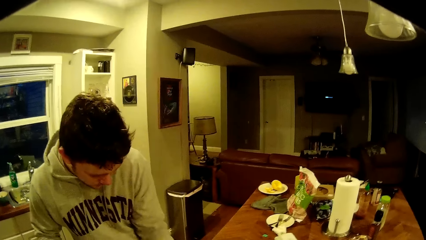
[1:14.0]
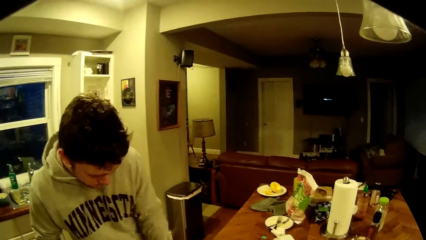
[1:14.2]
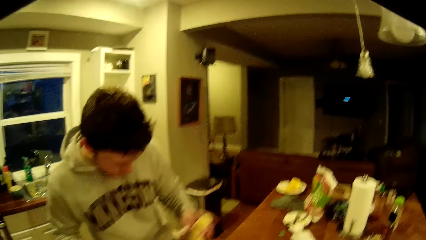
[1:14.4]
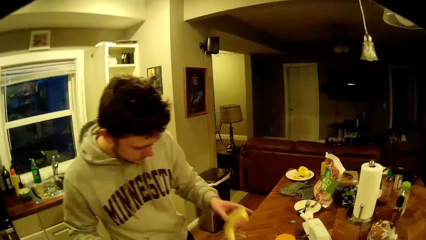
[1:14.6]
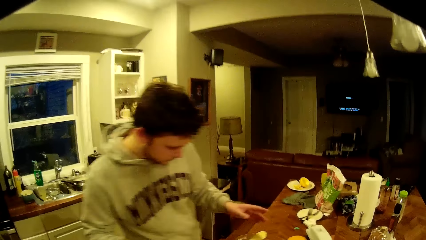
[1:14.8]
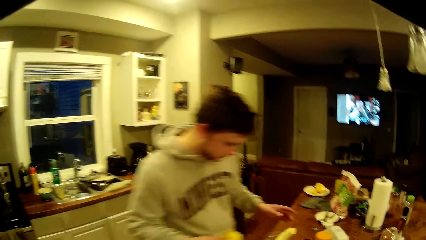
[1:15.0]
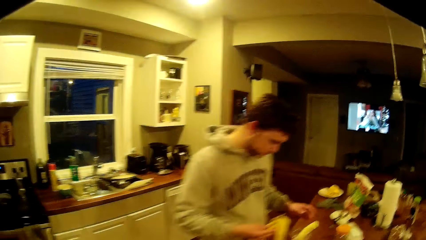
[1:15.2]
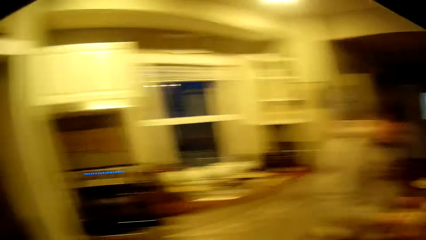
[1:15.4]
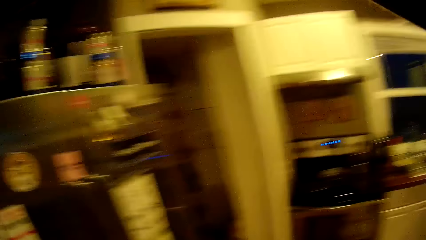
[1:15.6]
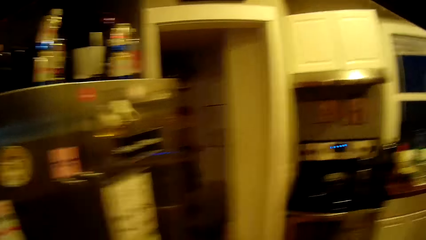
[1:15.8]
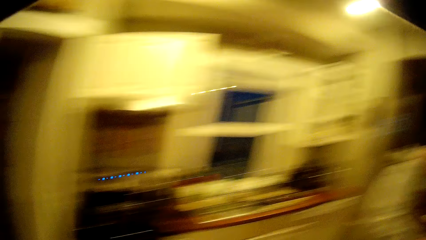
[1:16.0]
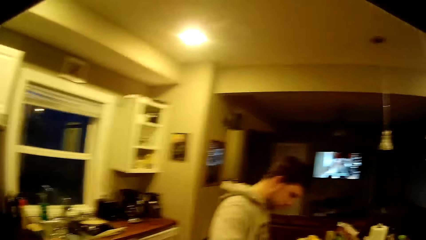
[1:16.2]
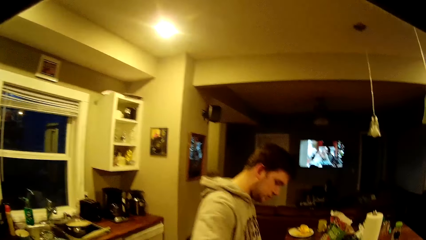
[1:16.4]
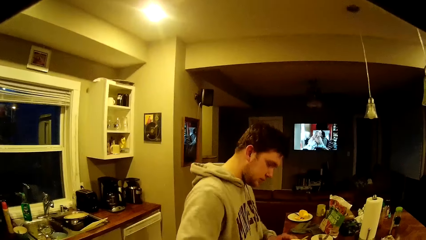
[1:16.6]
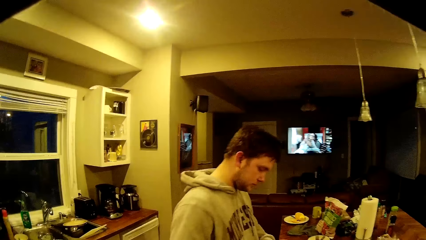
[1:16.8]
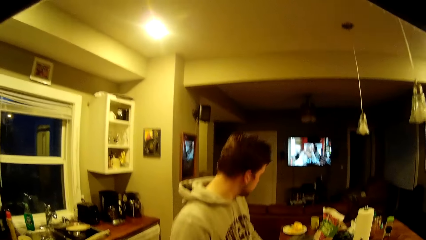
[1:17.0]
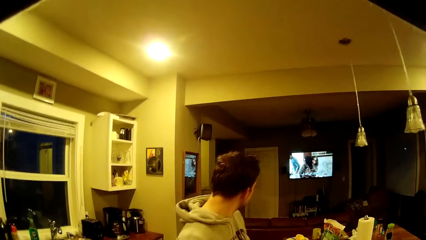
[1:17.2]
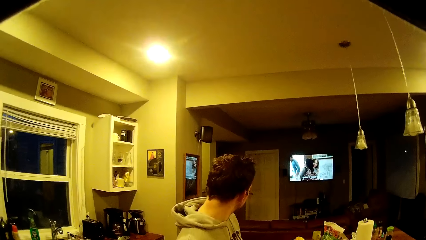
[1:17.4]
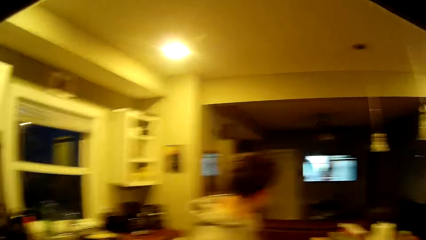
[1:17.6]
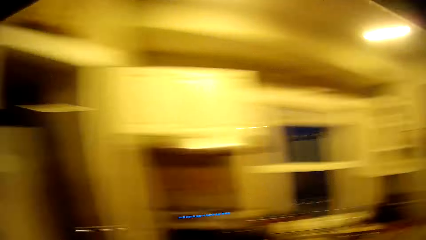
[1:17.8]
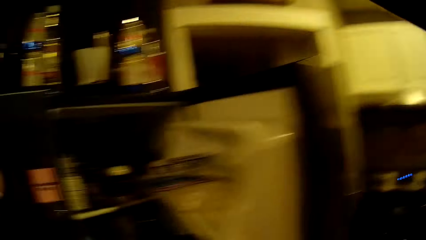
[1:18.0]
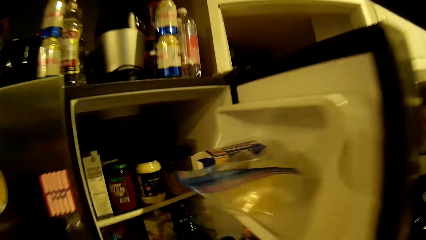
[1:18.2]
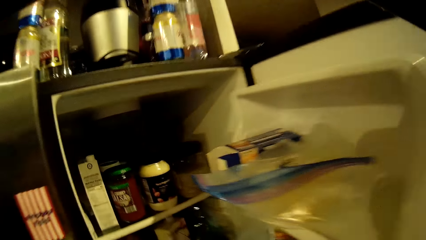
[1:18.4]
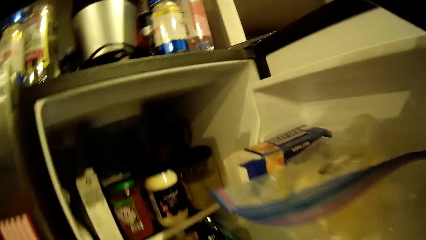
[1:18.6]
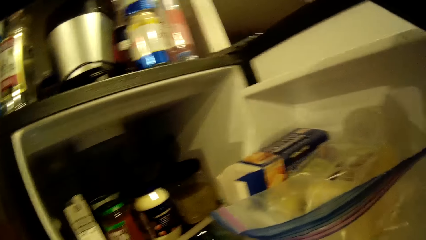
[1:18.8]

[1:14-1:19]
The camera wearer turns around. The man looks at the TV. The camera wearer moves towards the refrigerator.

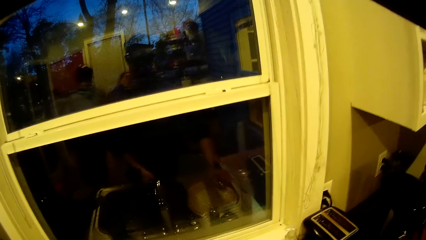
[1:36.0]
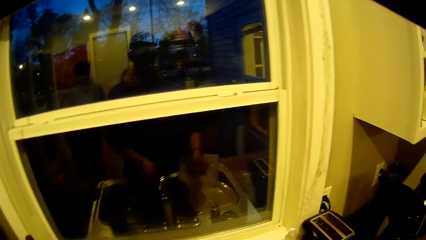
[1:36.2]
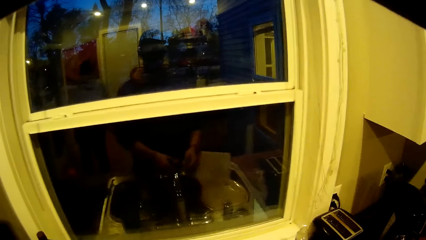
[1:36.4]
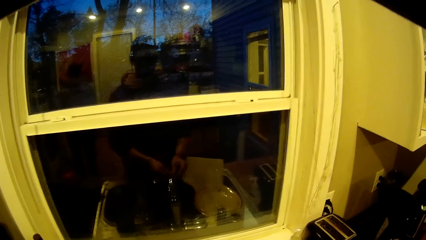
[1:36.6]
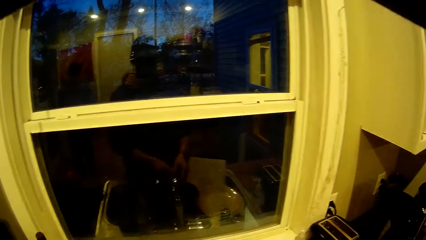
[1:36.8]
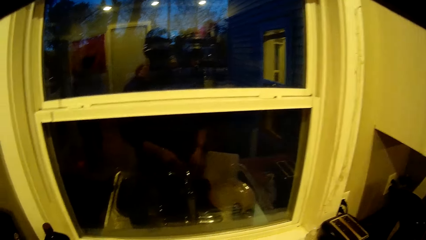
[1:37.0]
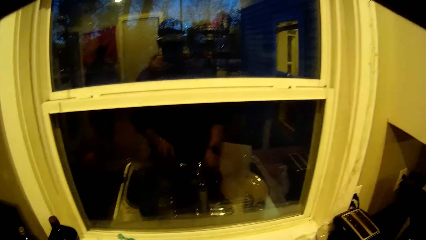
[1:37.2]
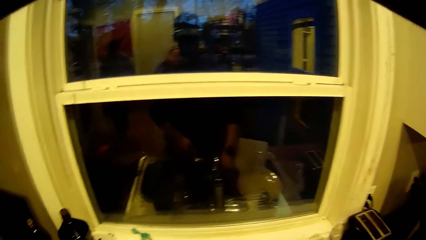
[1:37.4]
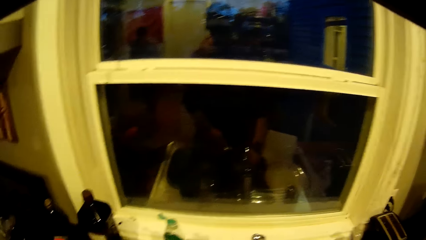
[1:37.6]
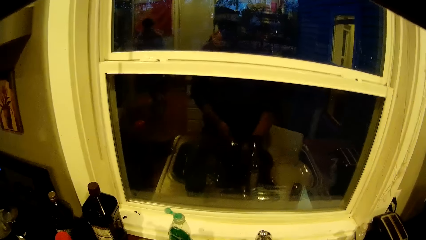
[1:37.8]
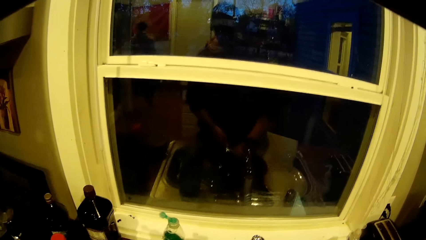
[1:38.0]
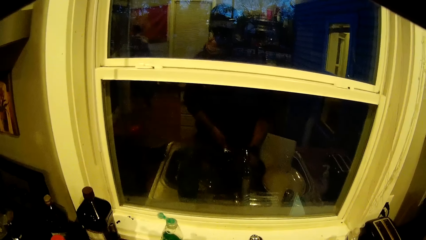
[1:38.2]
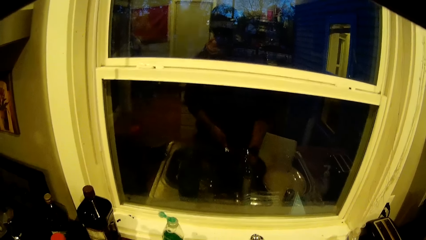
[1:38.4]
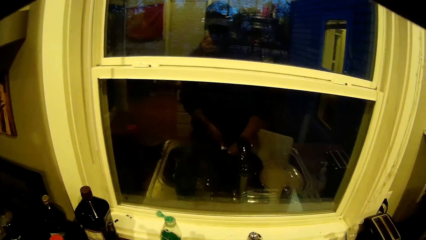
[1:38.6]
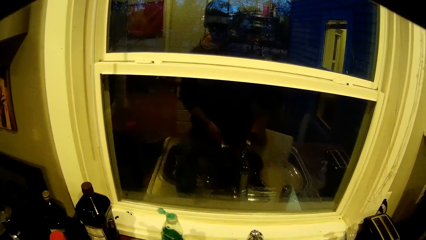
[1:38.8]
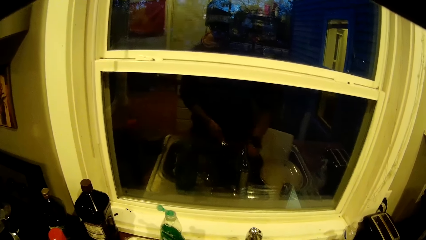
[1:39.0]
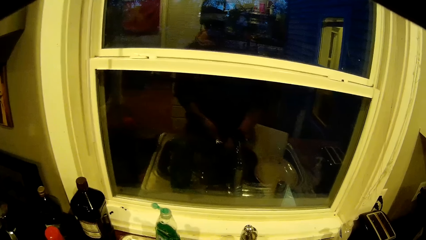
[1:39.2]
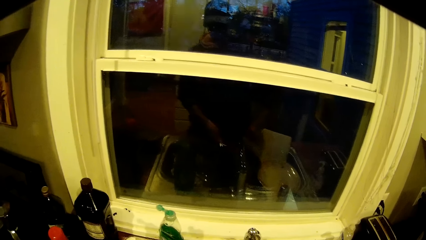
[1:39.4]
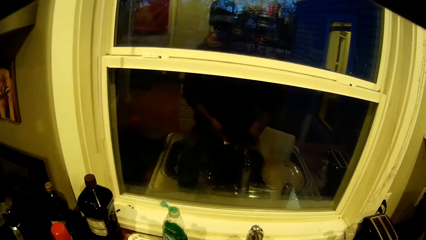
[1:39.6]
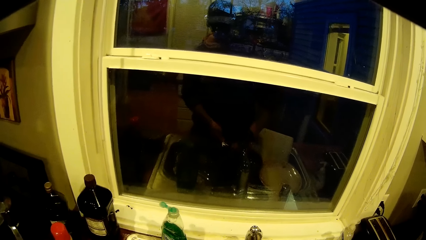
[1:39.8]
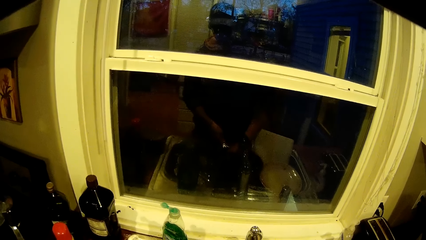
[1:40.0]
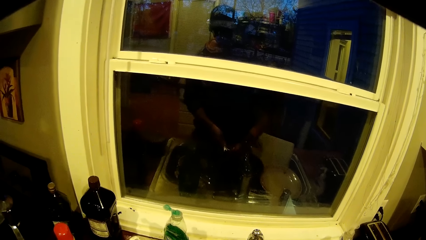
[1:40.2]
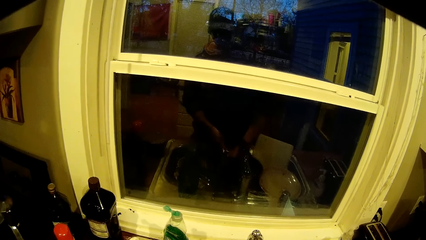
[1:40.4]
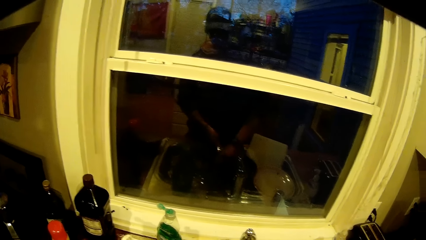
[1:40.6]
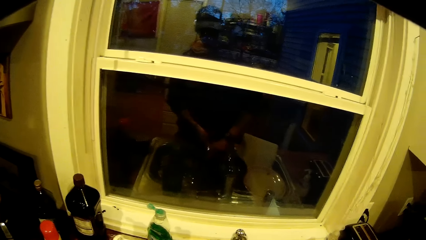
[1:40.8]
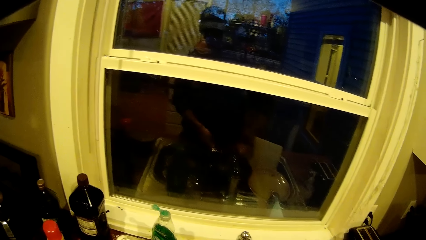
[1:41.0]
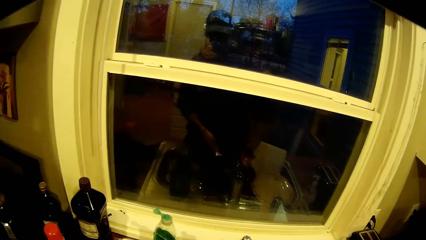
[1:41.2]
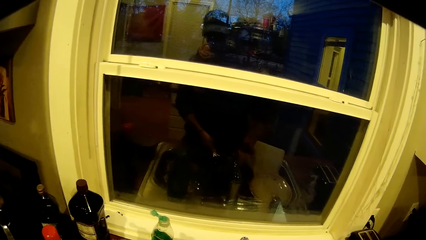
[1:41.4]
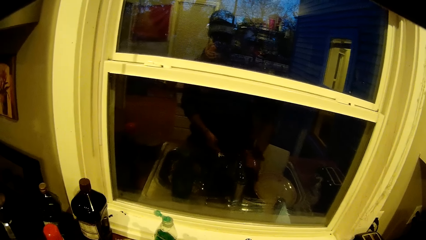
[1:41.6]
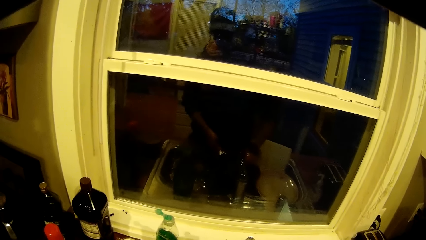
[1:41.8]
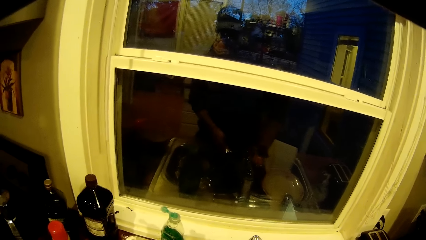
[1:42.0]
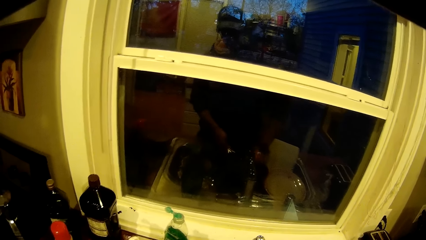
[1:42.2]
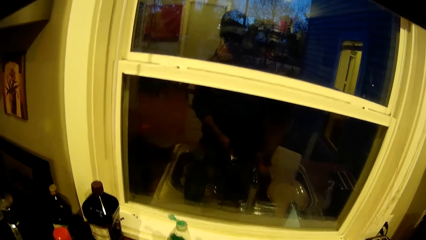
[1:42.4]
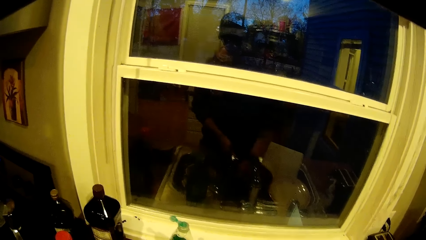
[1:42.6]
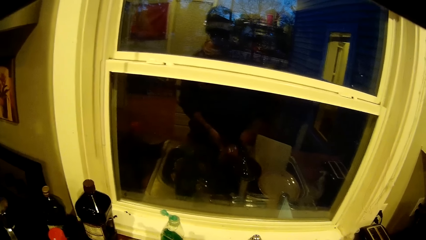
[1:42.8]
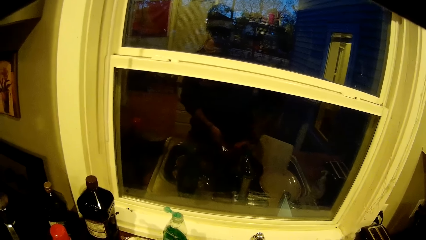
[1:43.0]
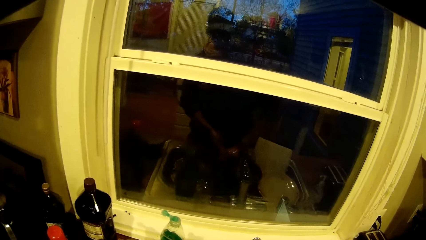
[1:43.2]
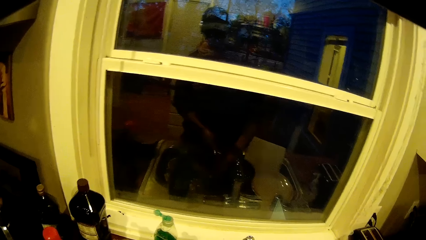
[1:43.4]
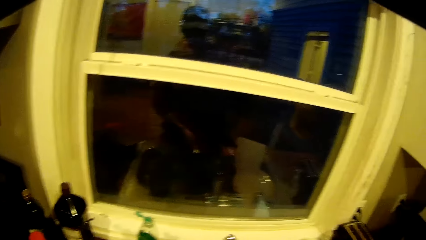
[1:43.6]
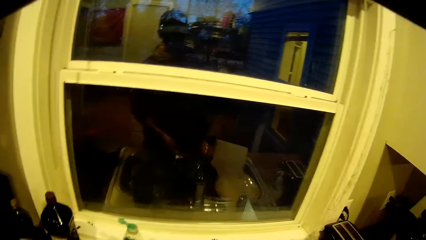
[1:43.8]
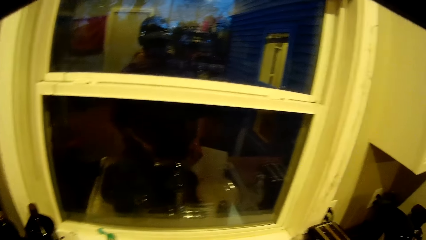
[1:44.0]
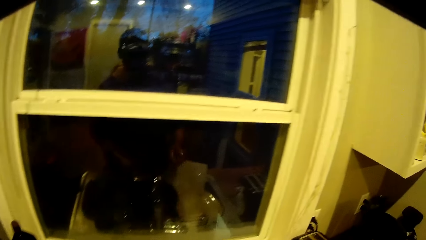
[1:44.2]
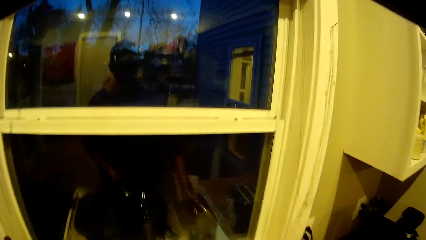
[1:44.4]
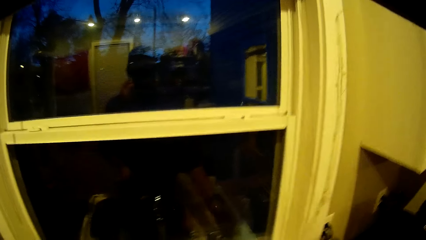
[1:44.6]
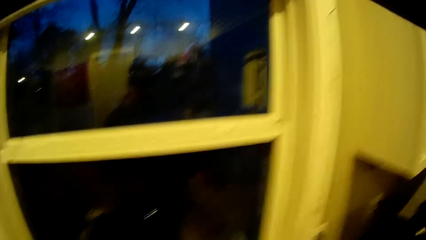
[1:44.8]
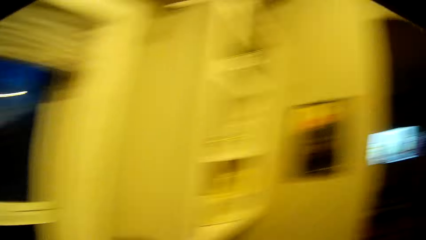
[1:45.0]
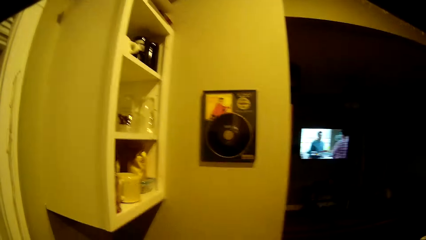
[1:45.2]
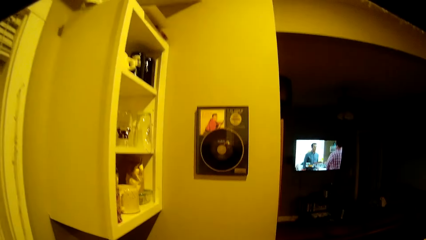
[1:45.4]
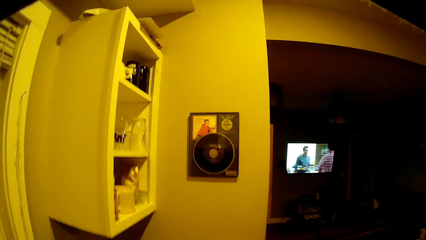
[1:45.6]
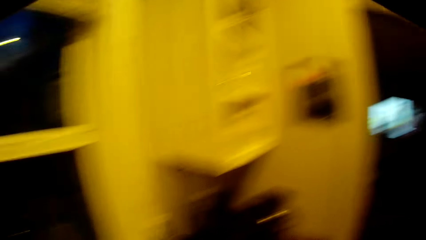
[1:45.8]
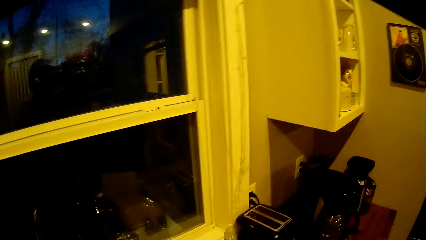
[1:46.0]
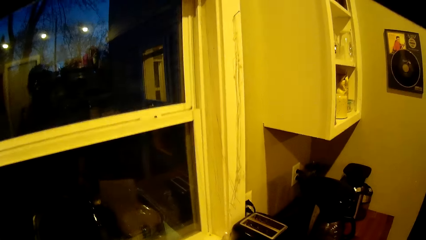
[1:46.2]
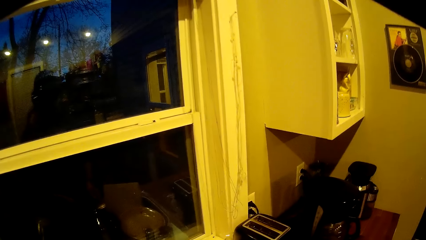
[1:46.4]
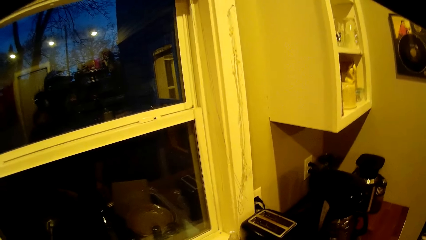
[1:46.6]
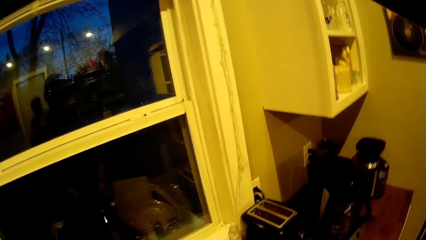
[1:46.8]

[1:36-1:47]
The camera wearer looks around. He takes a sponge on the sink with his right hand. He washes the frying pan with the sponge. He keeps the sponge on the sink. He turns off the tap with his left hand.
